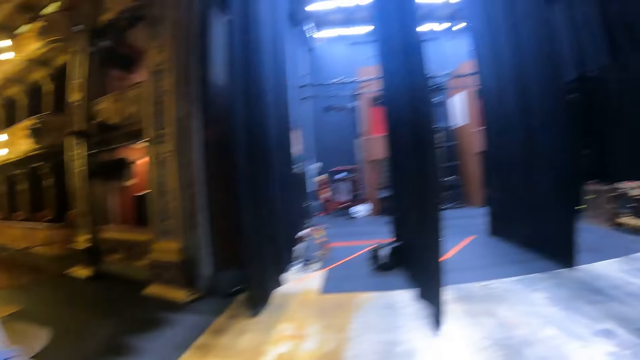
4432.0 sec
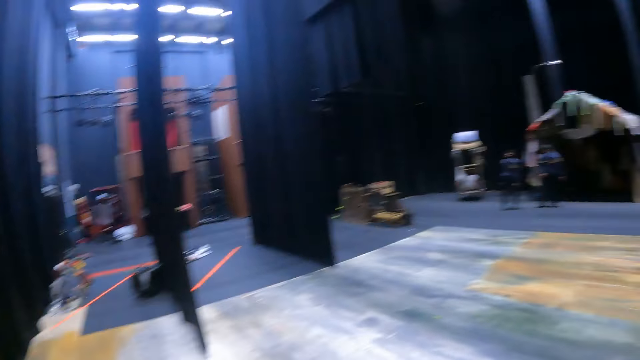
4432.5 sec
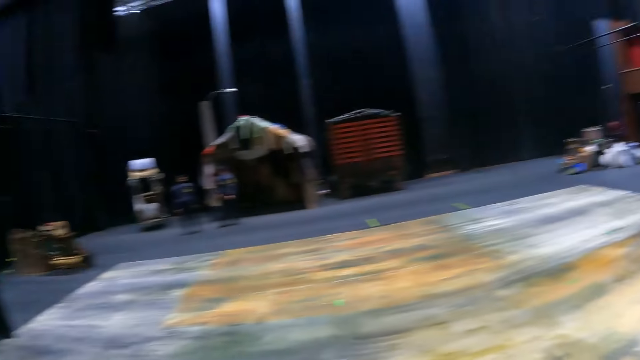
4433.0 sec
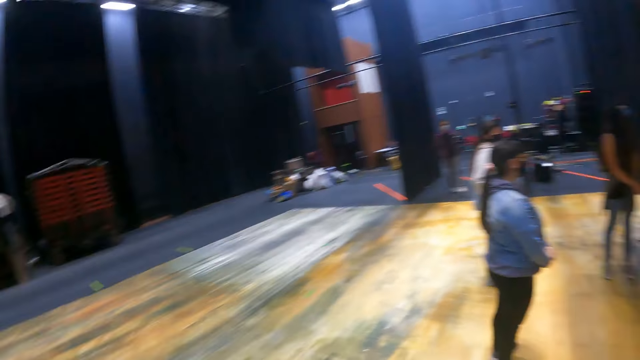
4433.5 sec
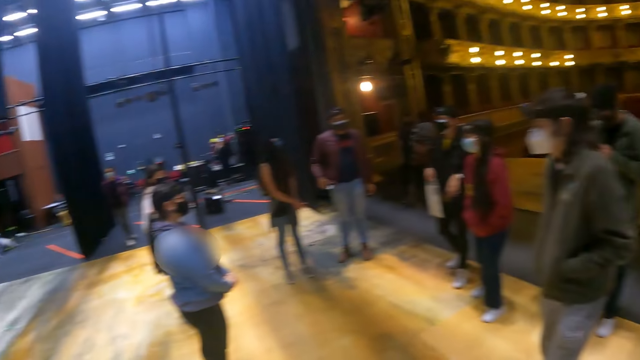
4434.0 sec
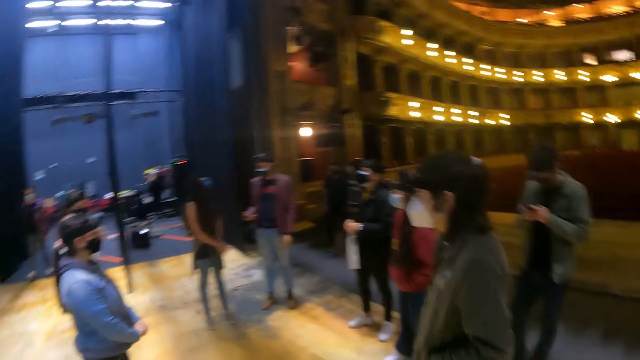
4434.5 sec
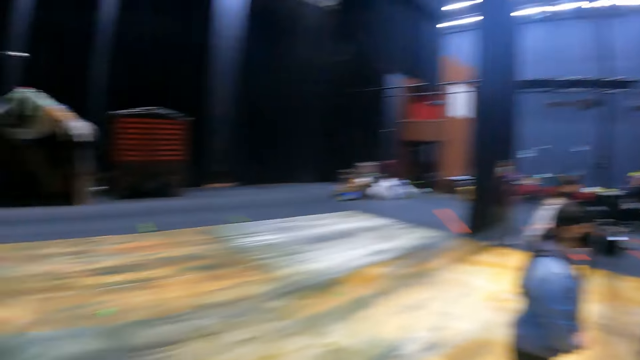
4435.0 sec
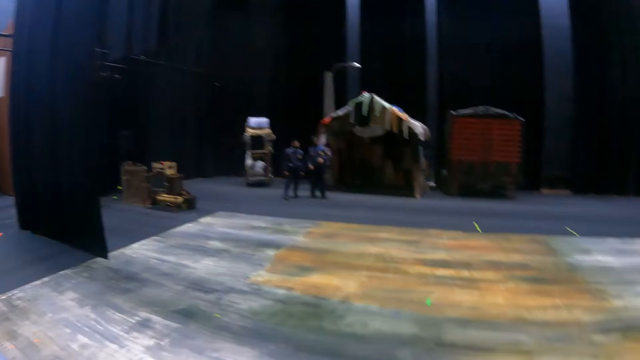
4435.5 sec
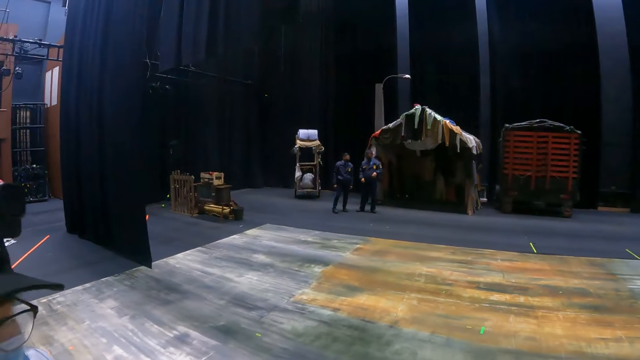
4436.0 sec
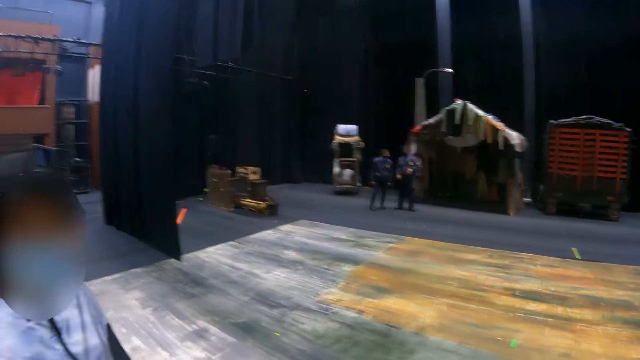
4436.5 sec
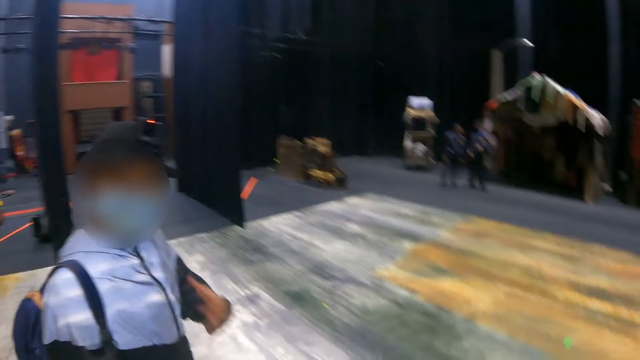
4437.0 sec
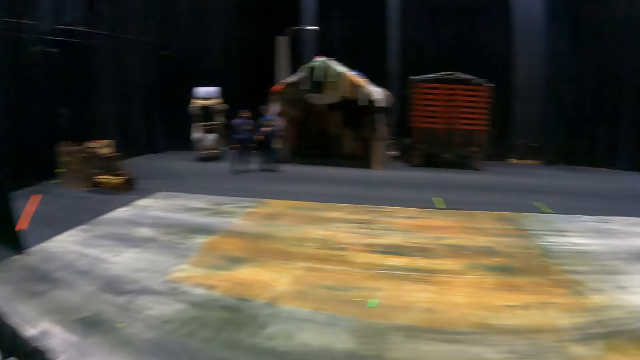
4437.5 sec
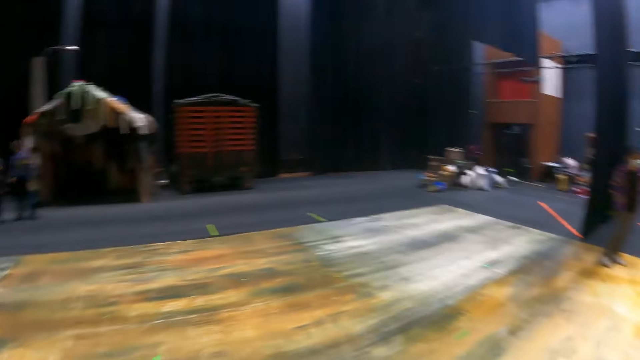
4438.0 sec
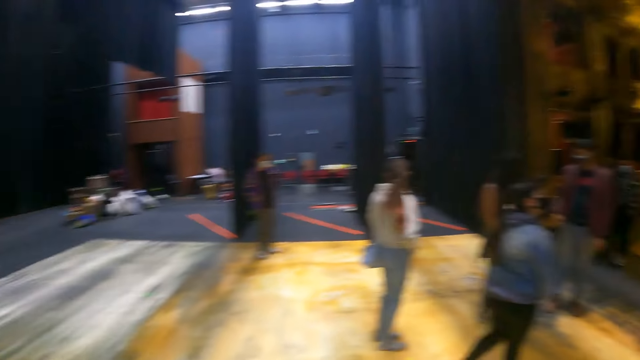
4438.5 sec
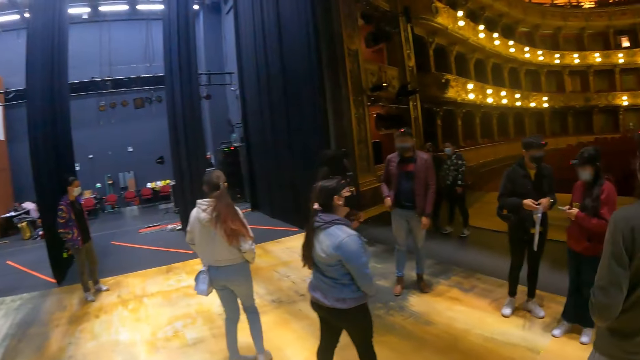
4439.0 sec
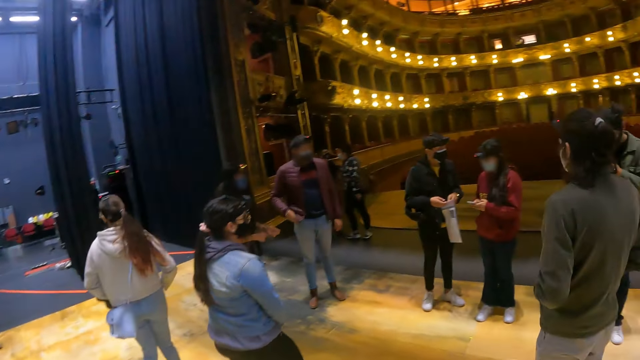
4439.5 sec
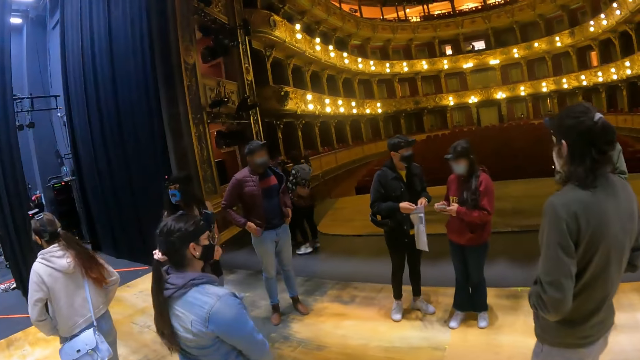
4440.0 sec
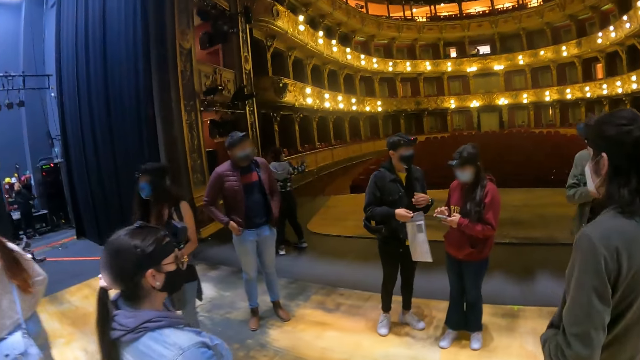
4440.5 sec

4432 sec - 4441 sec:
The camera wearer looks around.

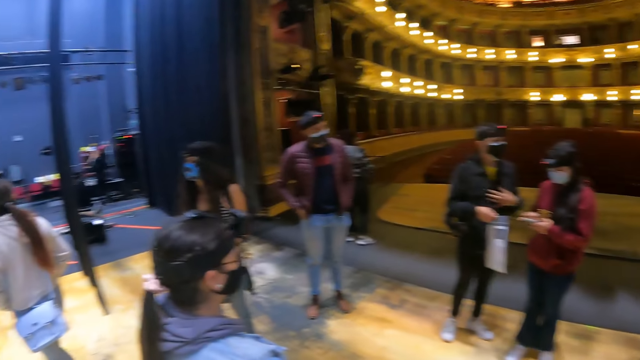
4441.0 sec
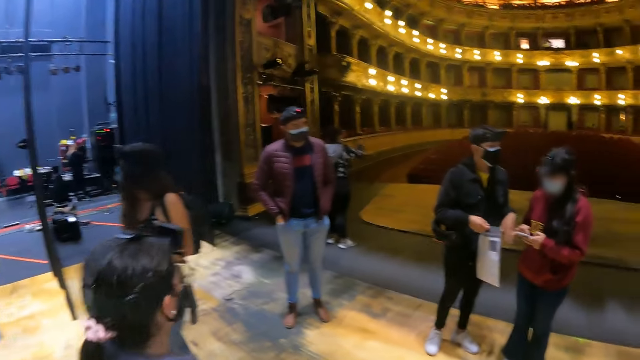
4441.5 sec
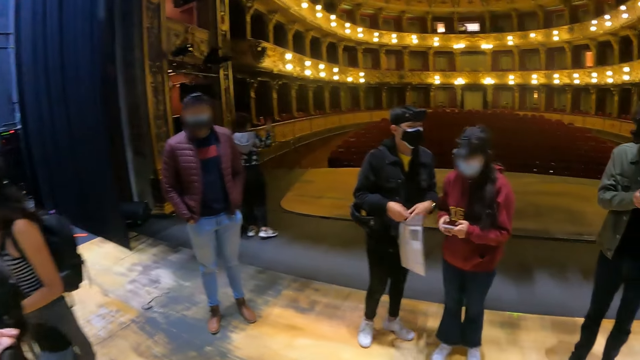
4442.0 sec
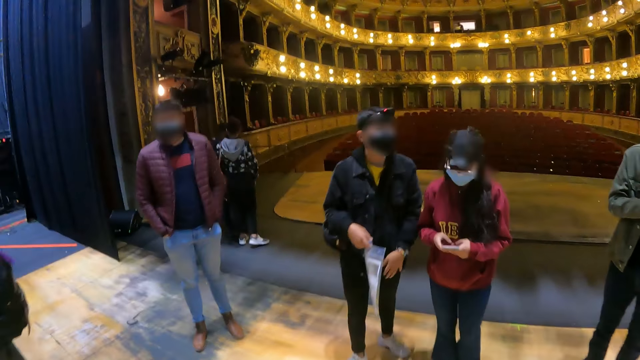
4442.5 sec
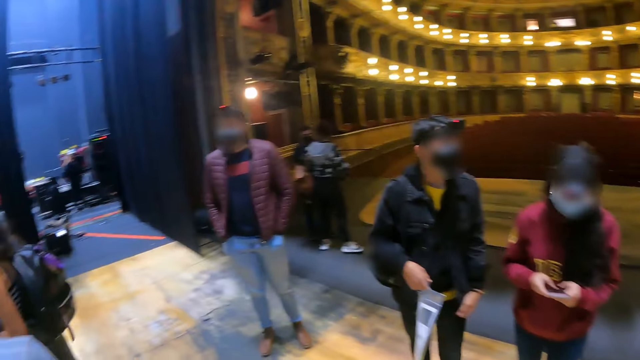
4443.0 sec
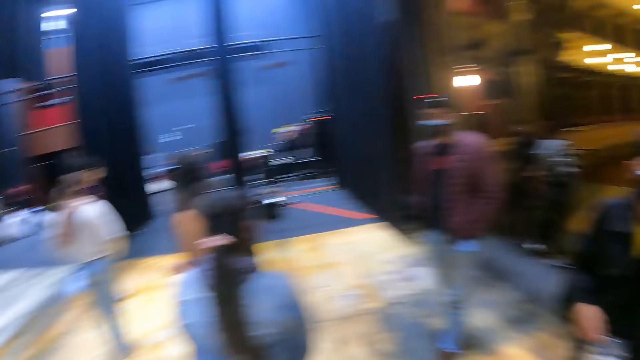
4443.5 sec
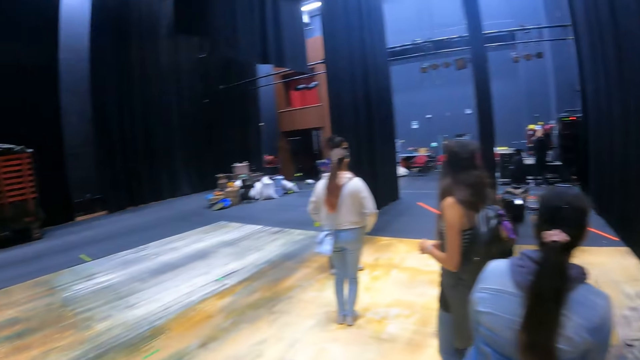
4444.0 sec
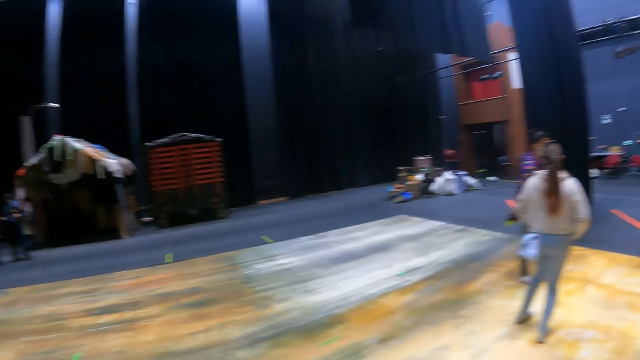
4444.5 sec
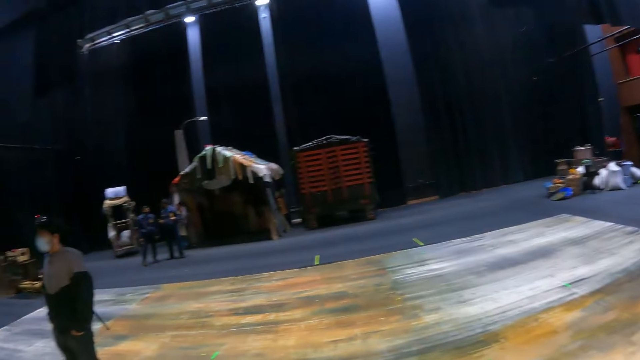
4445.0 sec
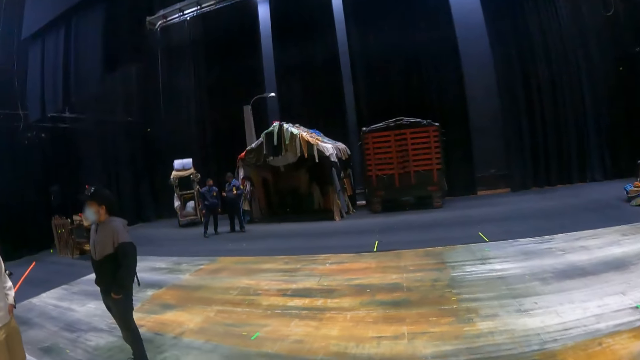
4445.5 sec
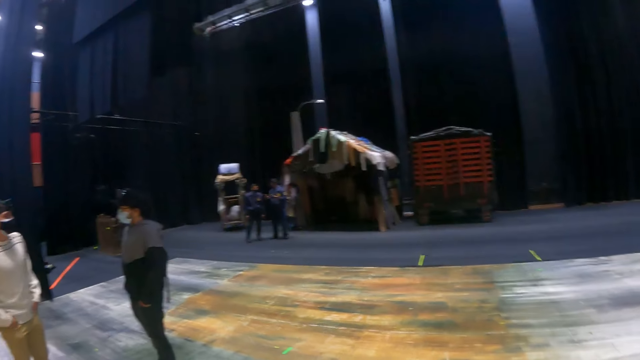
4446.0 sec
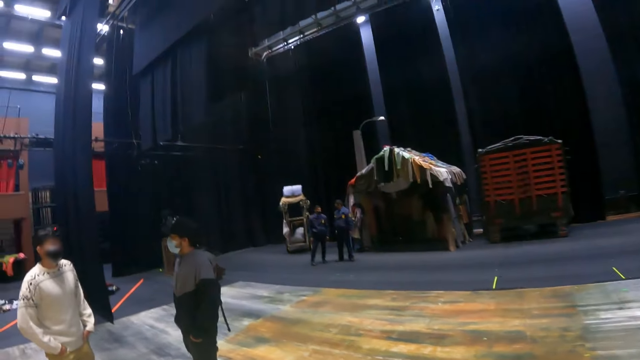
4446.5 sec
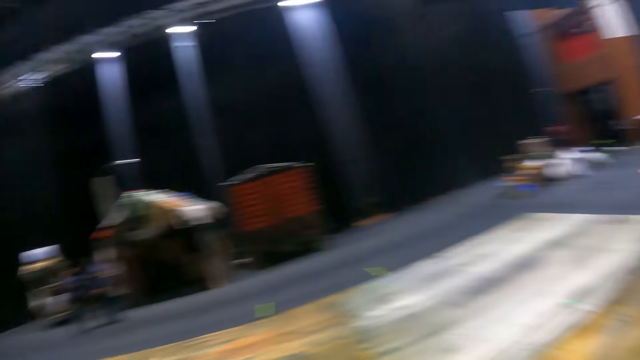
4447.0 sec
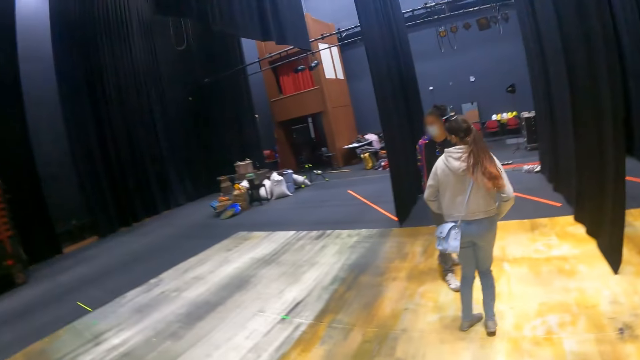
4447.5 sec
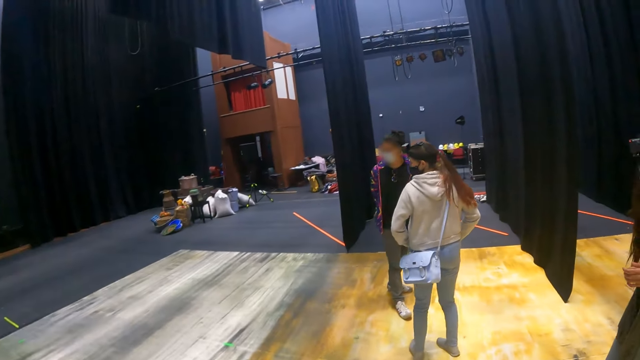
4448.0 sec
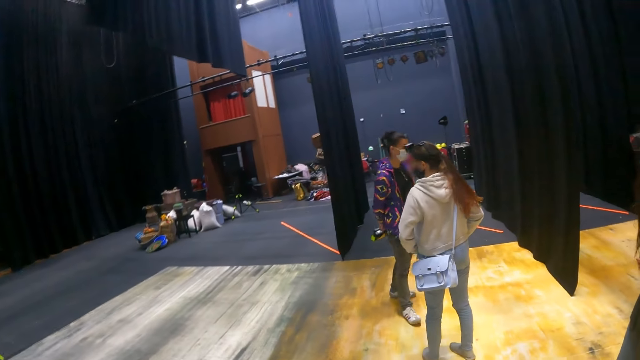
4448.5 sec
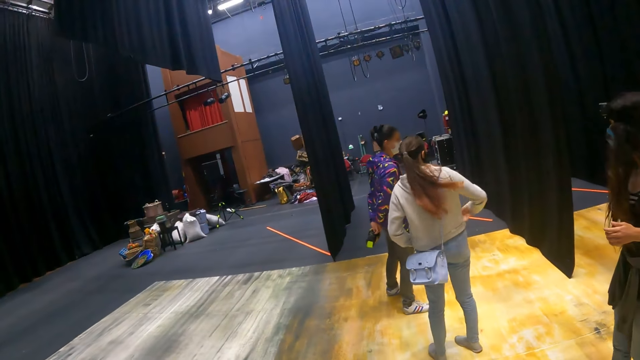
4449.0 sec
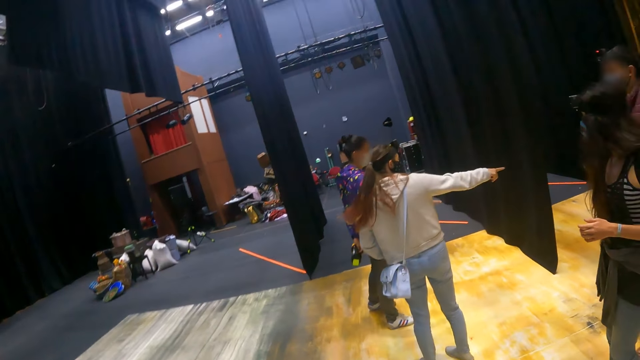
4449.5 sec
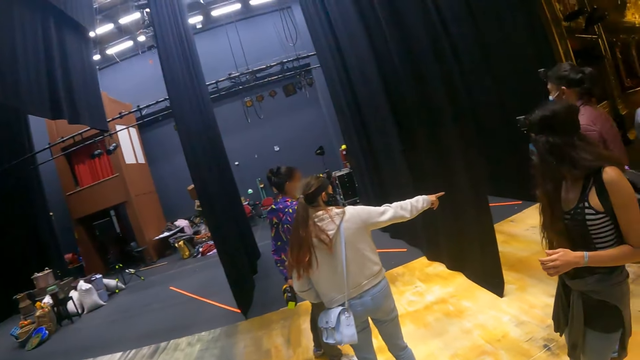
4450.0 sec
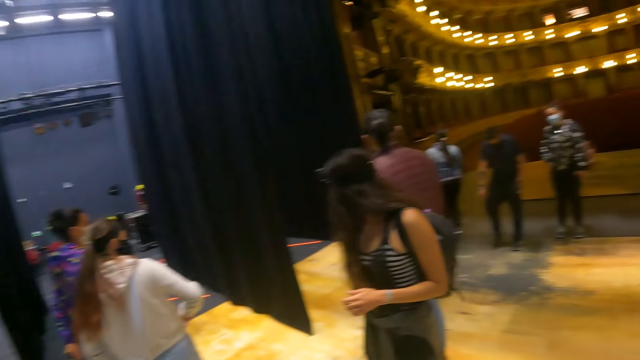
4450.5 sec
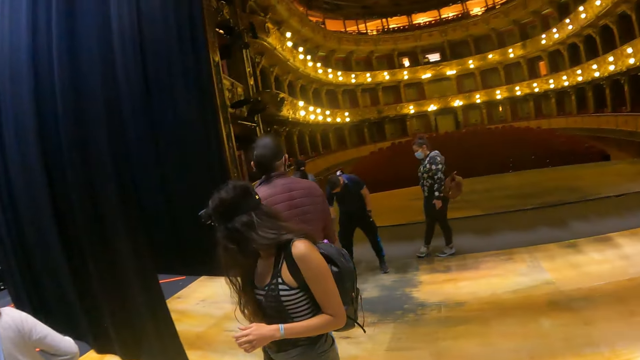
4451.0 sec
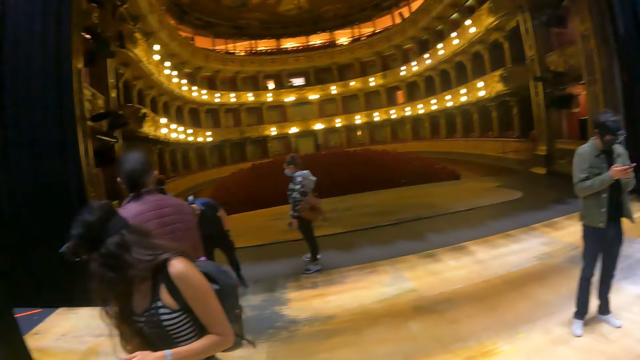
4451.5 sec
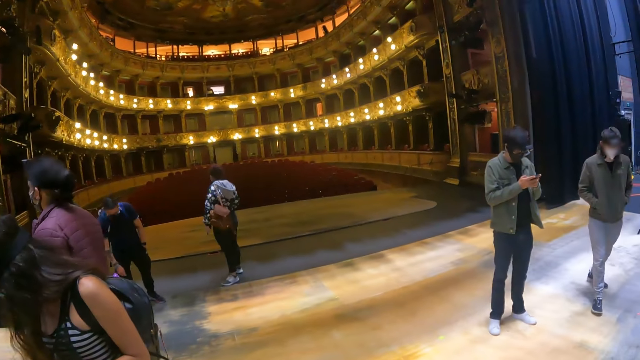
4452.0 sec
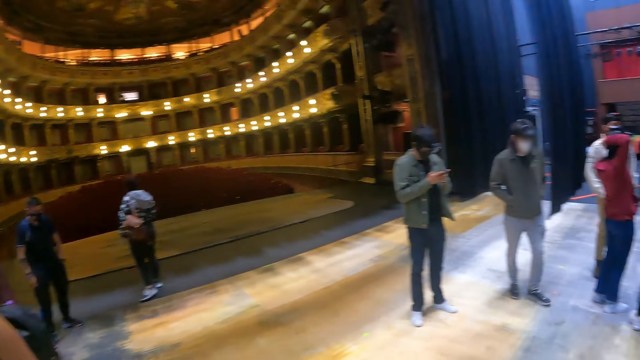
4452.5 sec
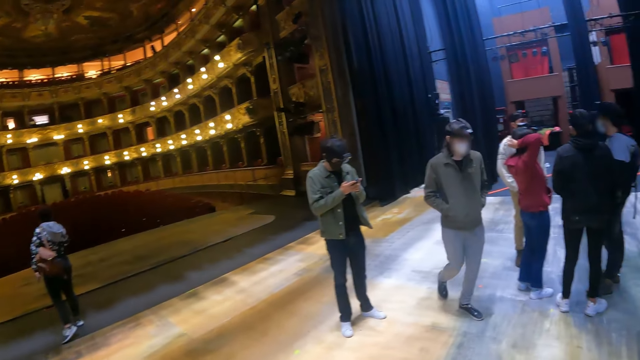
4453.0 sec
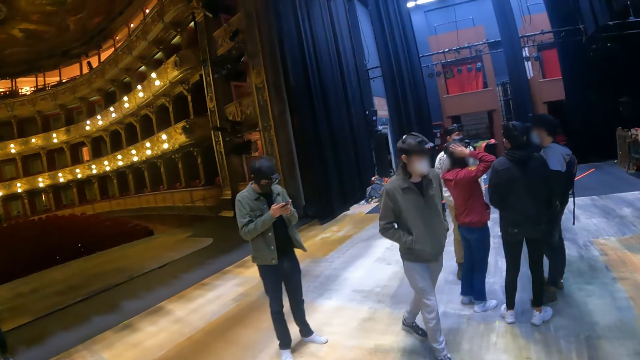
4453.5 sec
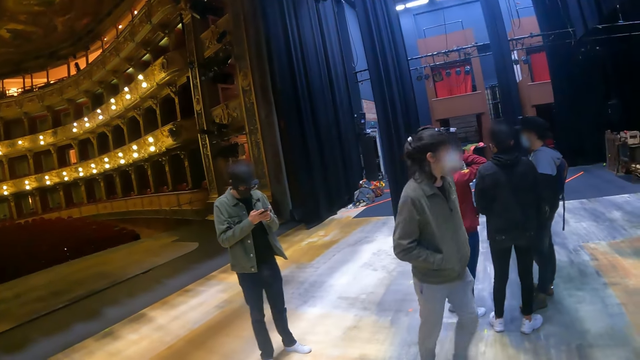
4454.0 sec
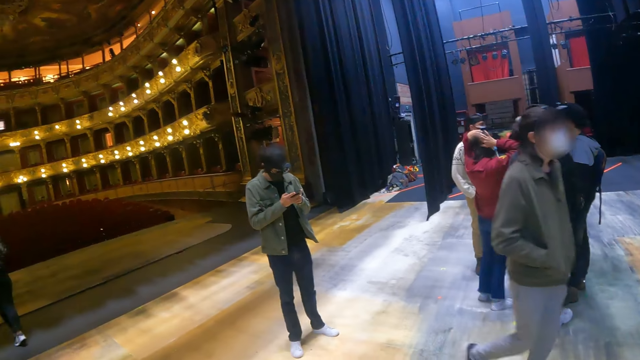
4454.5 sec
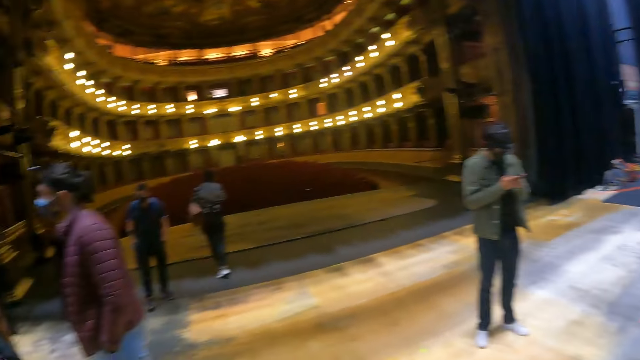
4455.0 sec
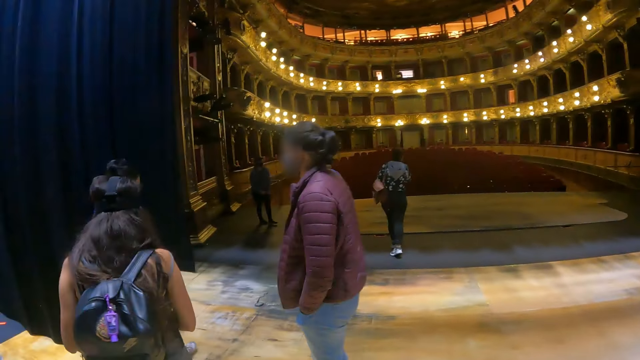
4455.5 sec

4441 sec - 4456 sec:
The camera wearer walks. They move around. They look around. They look around.
